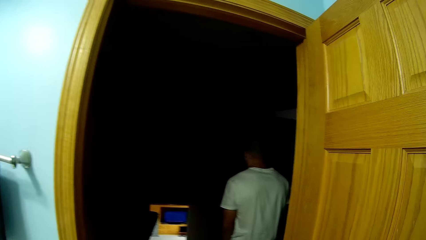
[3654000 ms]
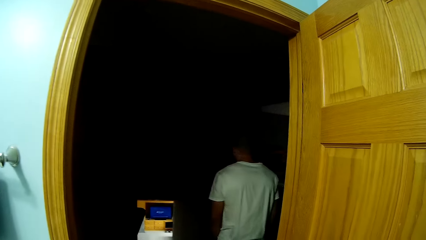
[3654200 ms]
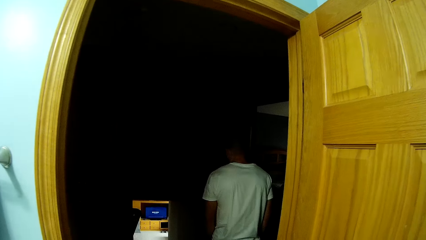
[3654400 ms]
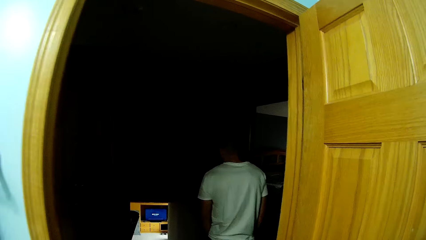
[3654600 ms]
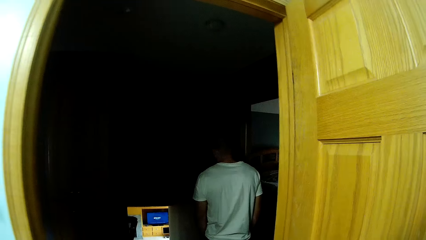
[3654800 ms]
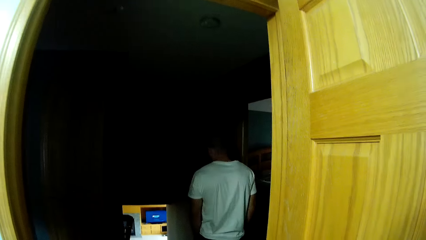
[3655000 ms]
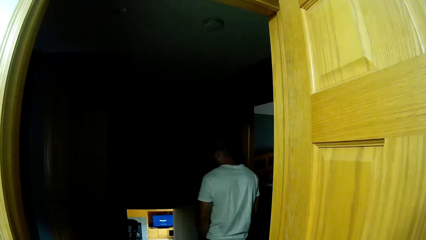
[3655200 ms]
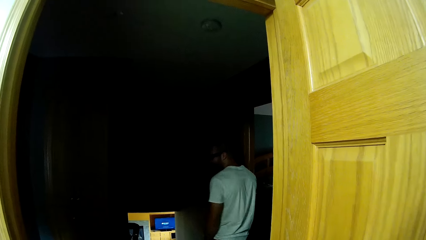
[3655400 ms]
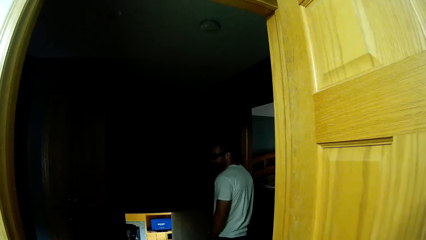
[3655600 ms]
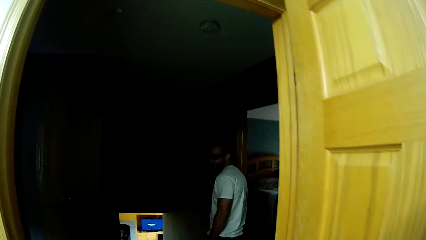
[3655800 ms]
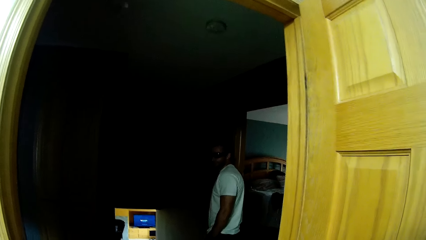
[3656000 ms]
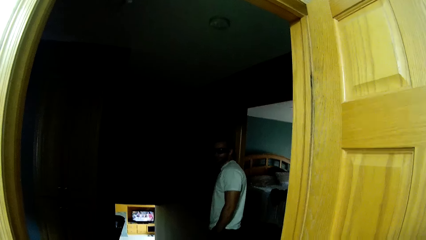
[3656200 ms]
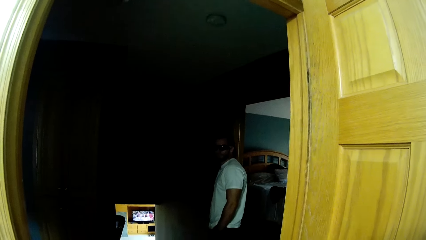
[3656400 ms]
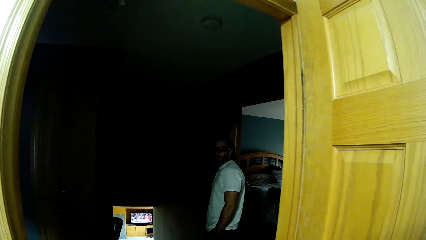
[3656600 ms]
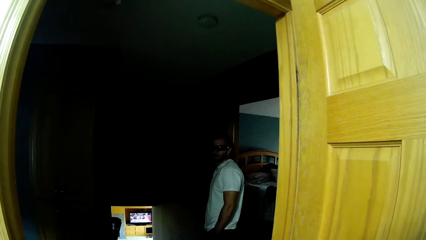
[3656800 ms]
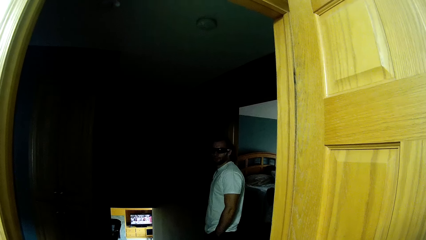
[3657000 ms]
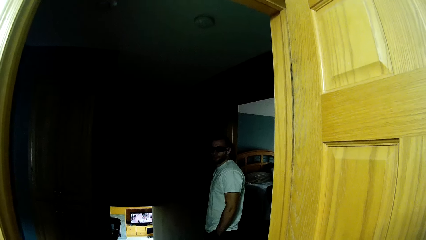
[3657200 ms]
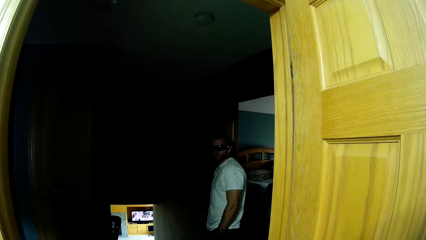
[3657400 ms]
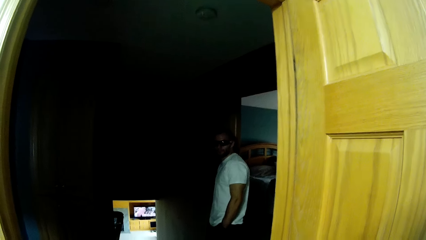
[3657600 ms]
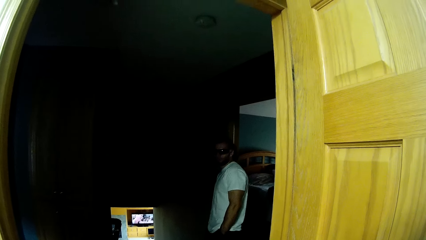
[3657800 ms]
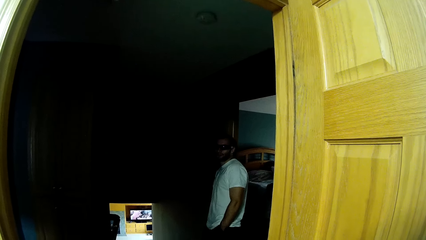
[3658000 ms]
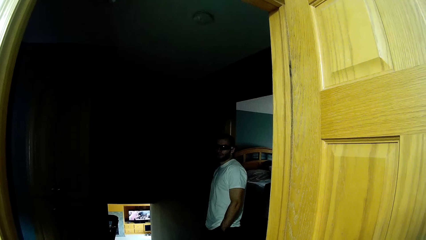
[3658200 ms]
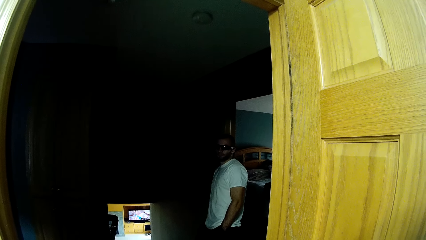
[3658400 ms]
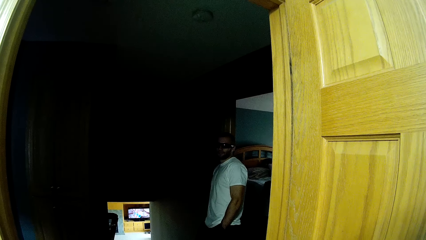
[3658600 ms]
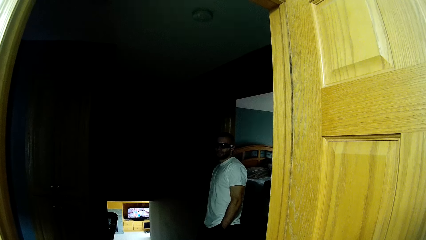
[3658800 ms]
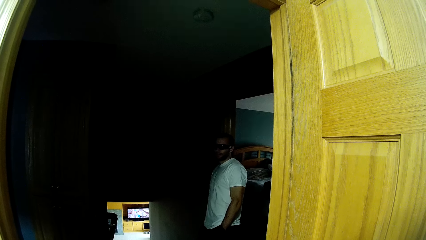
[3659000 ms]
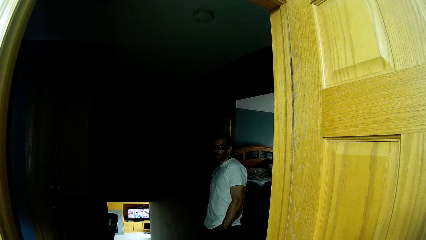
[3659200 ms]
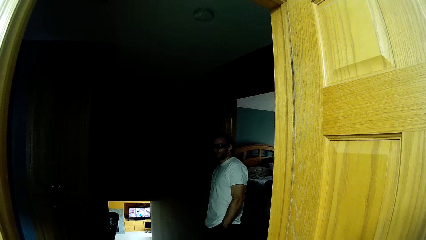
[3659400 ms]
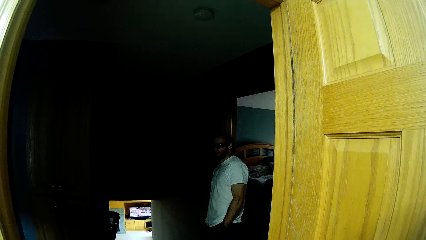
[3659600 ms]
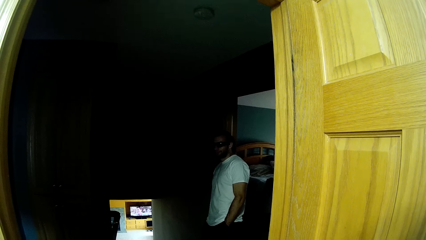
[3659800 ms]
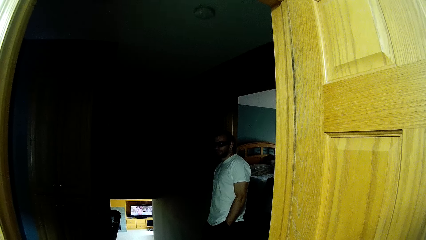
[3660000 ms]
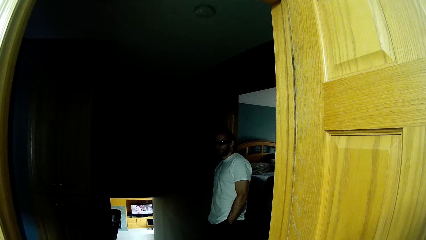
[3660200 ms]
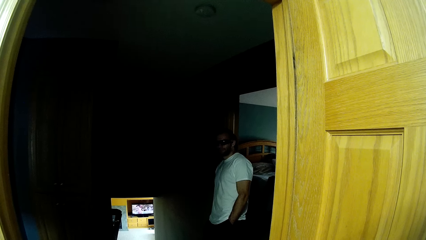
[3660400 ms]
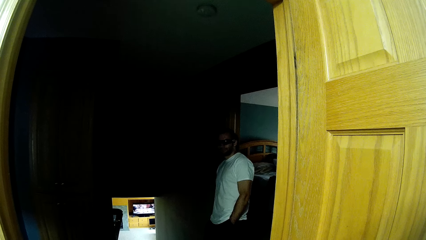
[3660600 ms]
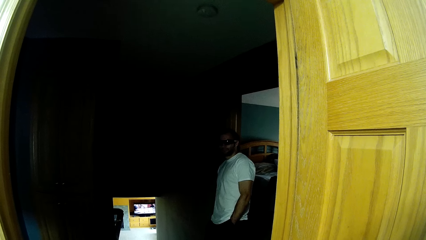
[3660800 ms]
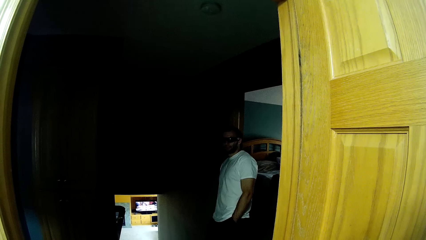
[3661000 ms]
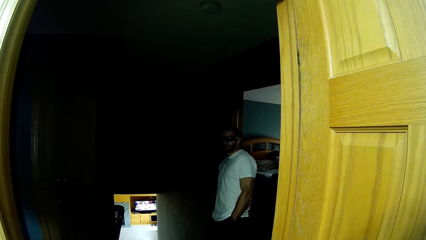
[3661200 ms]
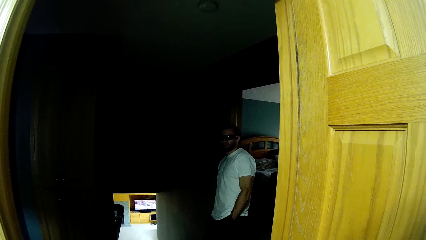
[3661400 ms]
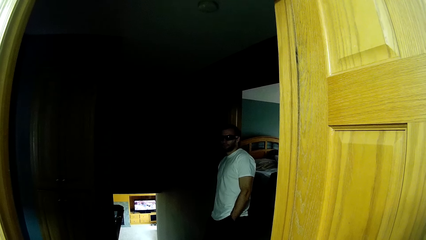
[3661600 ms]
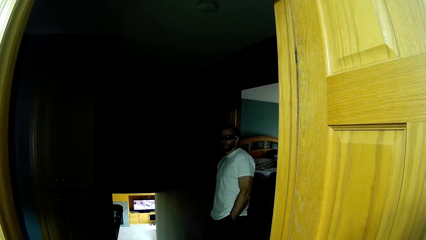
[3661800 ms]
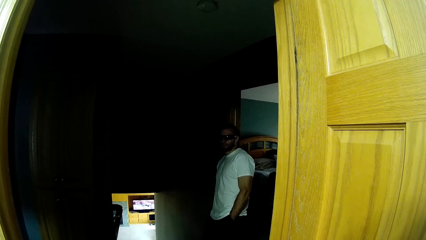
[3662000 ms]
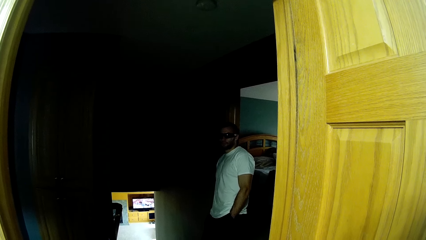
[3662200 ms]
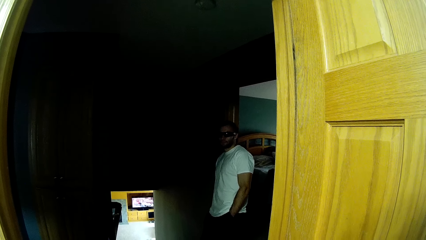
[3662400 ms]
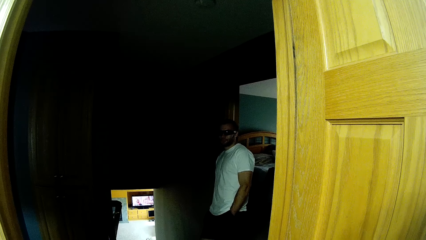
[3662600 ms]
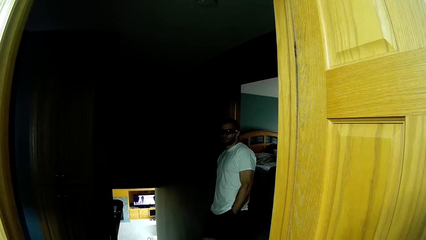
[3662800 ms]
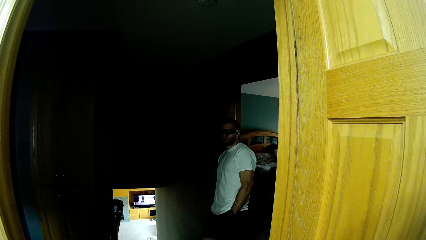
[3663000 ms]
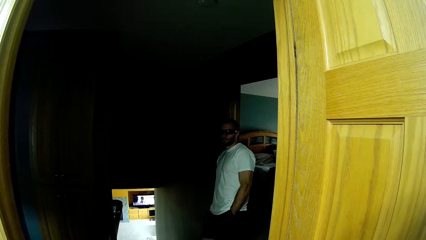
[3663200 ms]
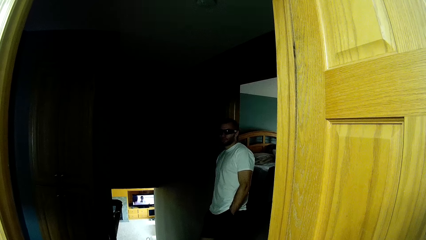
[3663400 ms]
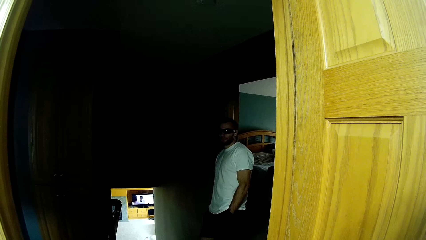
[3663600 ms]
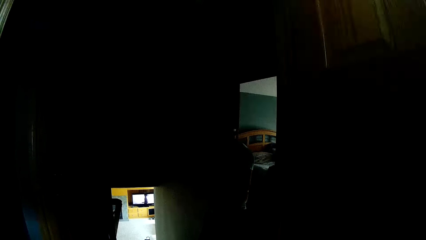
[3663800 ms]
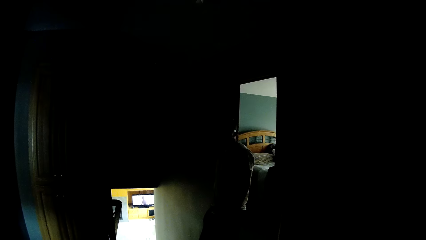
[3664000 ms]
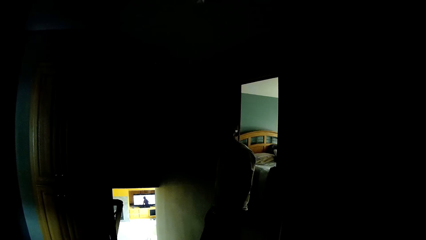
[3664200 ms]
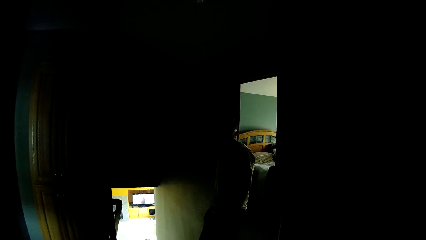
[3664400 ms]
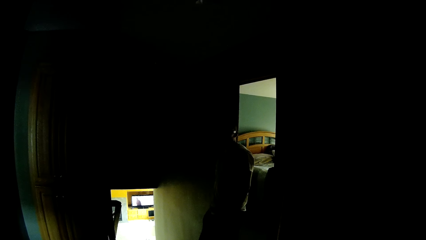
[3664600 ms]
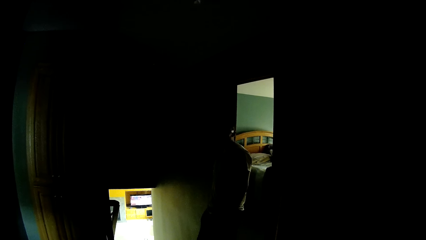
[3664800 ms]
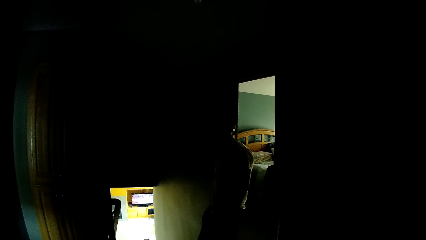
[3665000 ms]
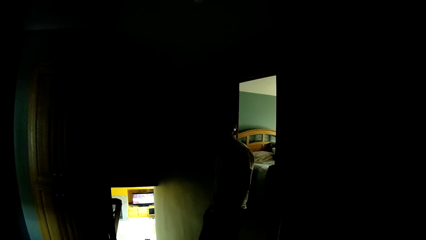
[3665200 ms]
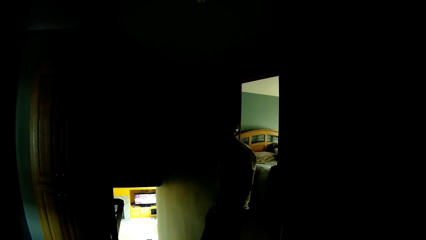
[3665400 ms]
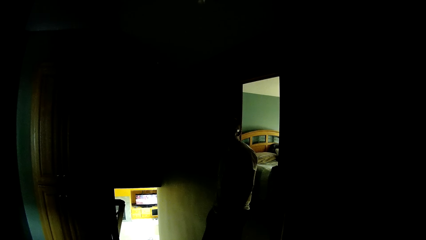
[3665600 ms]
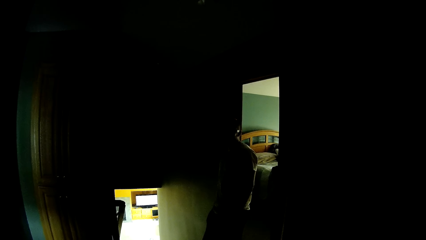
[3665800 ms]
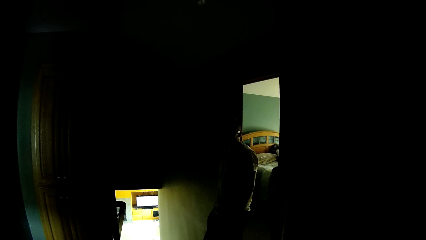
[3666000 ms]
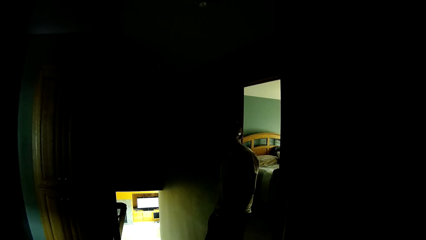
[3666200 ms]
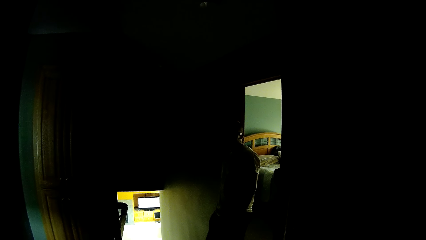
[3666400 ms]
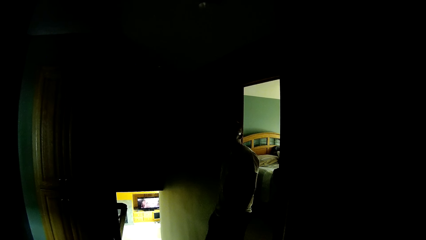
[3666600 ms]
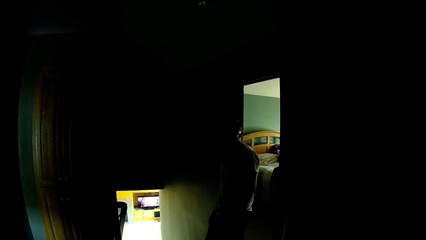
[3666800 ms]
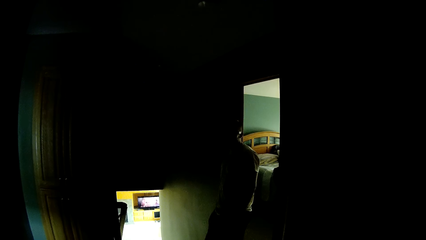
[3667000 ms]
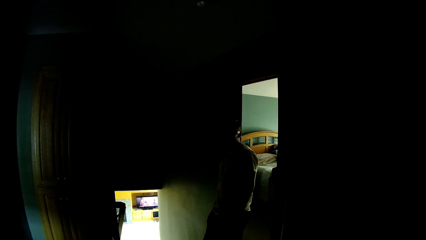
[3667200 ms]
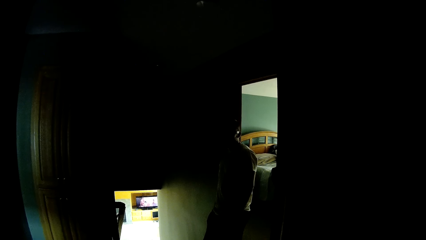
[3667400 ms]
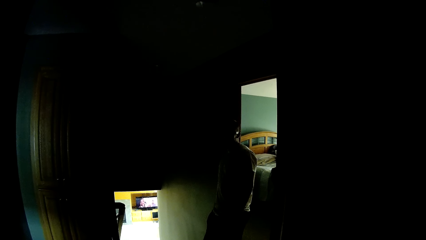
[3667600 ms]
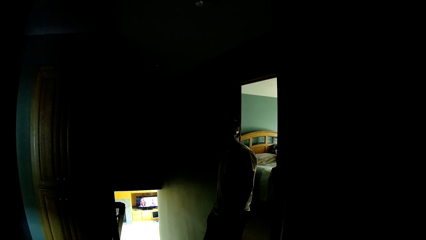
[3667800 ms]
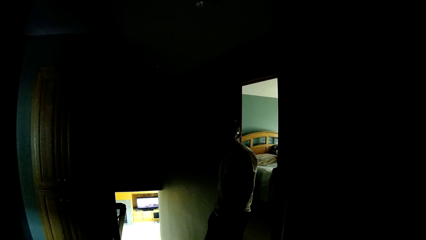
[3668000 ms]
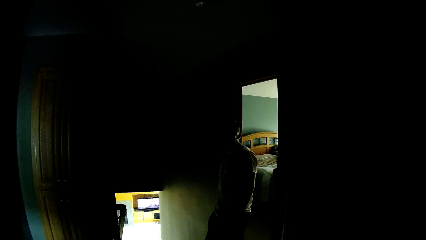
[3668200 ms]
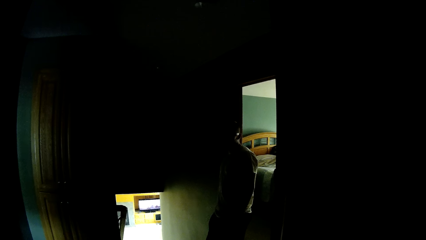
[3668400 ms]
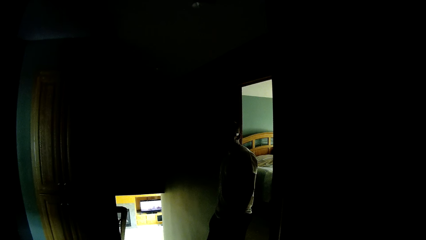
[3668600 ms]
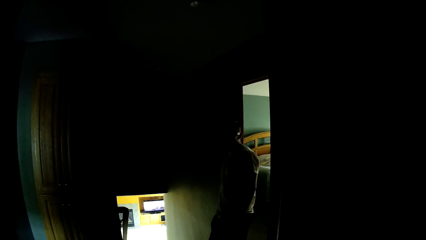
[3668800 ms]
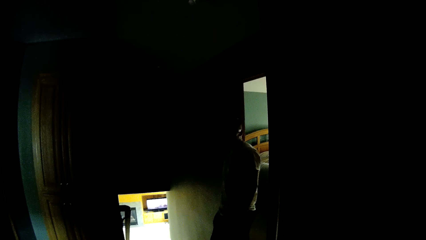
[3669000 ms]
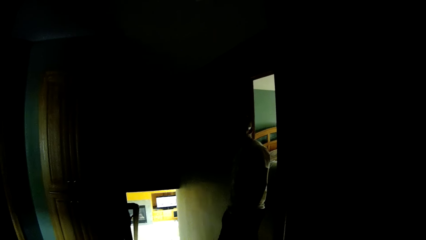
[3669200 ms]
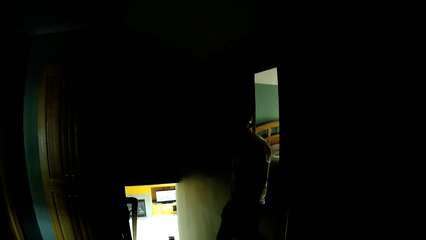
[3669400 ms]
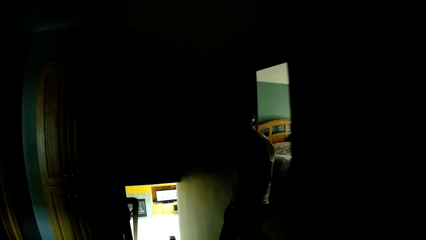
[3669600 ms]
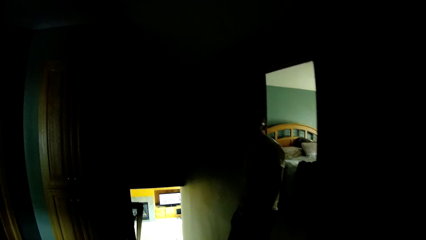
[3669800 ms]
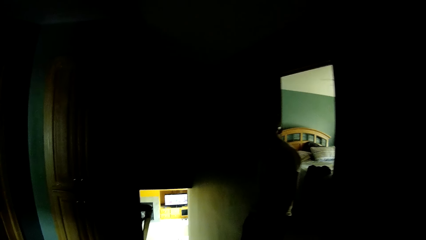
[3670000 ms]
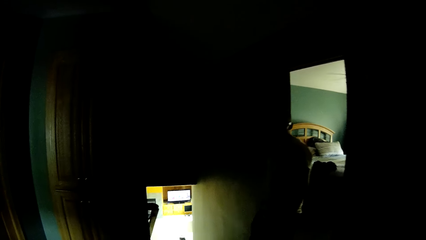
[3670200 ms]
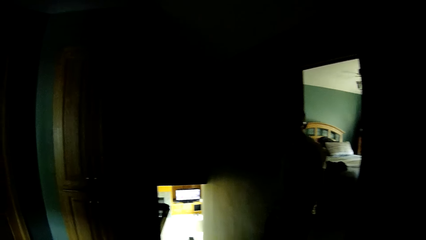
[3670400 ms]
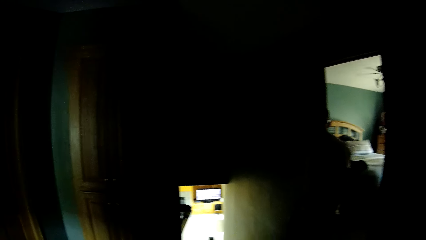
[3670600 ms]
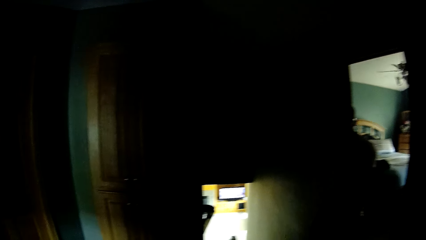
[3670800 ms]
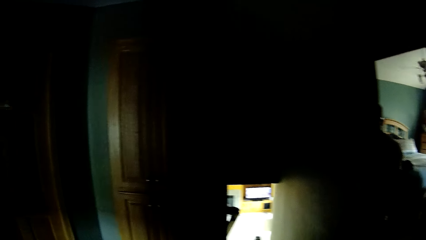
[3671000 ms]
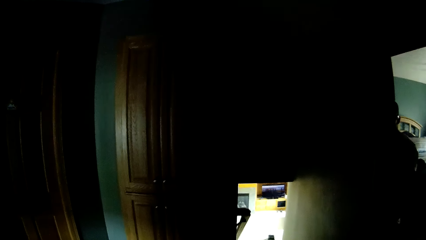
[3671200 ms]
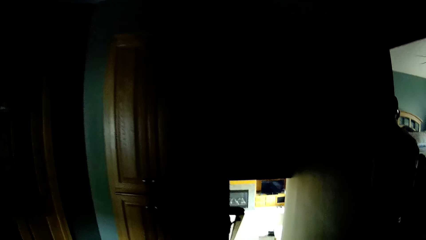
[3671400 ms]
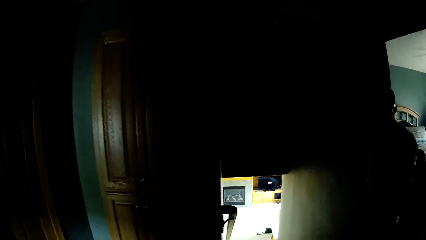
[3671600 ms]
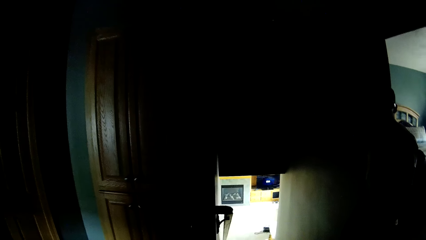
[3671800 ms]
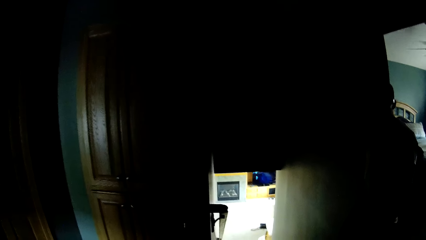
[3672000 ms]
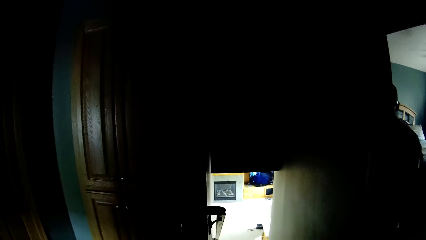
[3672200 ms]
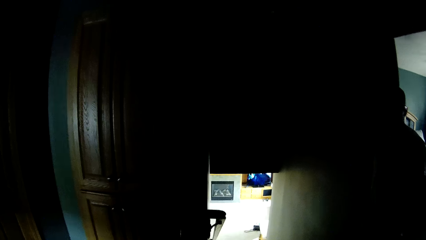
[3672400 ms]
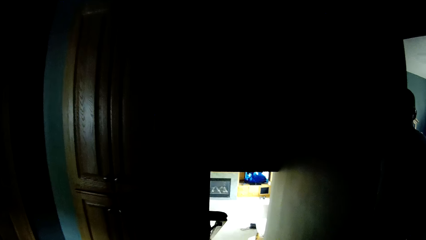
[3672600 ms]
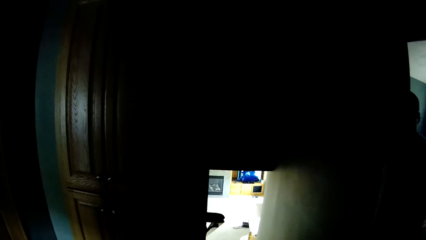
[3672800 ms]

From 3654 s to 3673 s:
The camera wearer talks to a man. The man walks away from the bathroom door. The camera wearer talks to the man. They stare at the man. They walk towards the man. They leave the bathroom.
